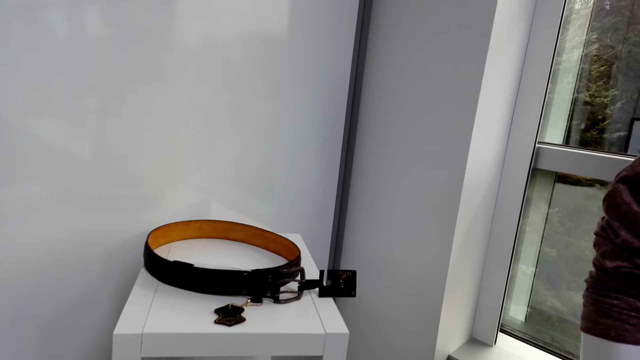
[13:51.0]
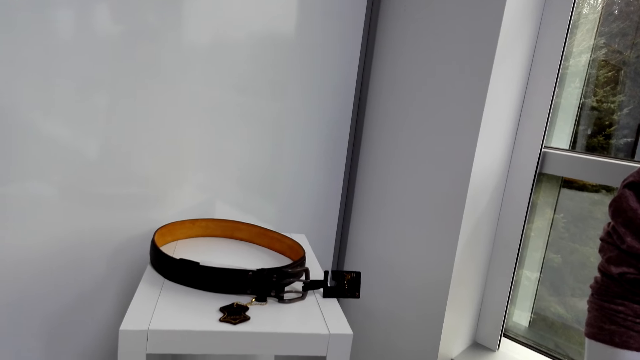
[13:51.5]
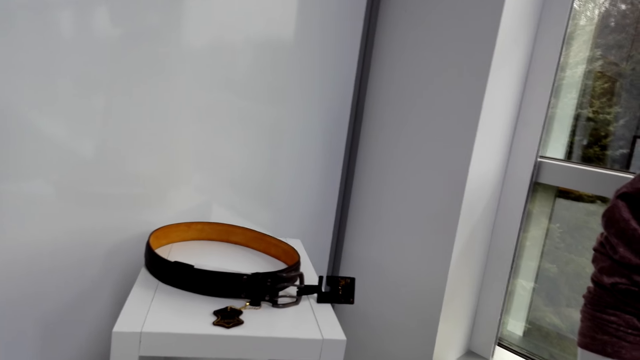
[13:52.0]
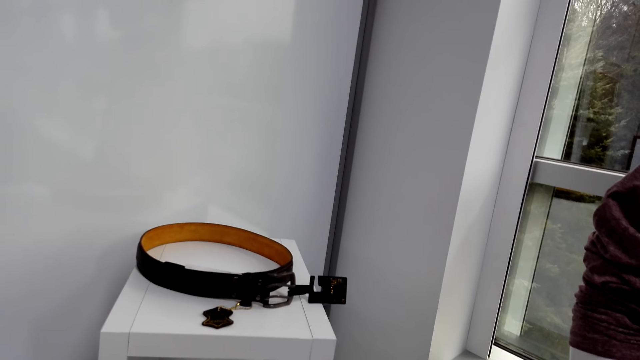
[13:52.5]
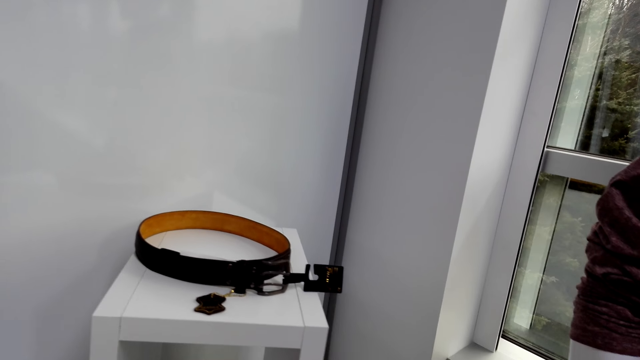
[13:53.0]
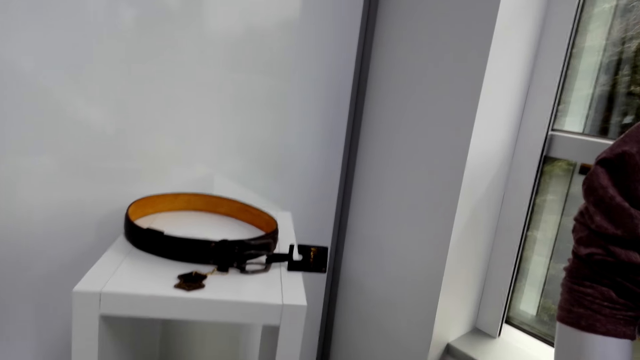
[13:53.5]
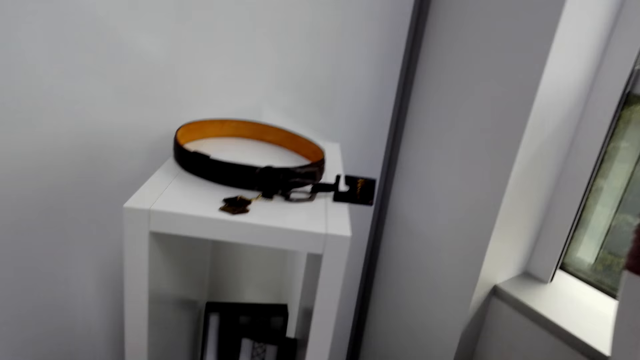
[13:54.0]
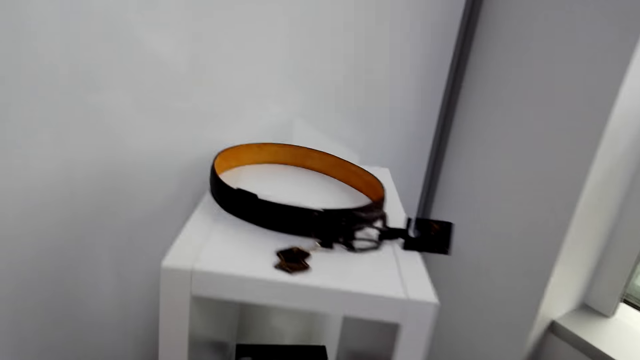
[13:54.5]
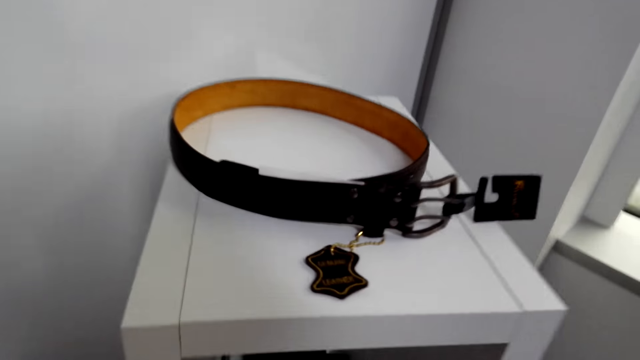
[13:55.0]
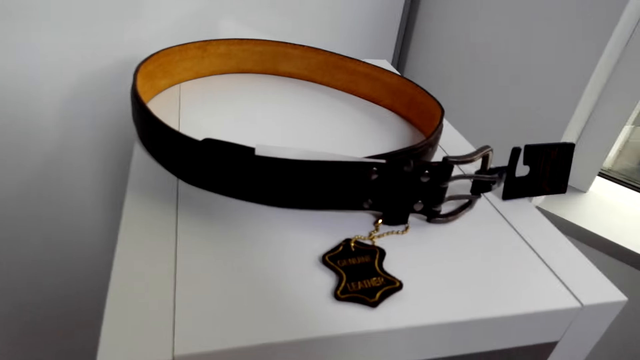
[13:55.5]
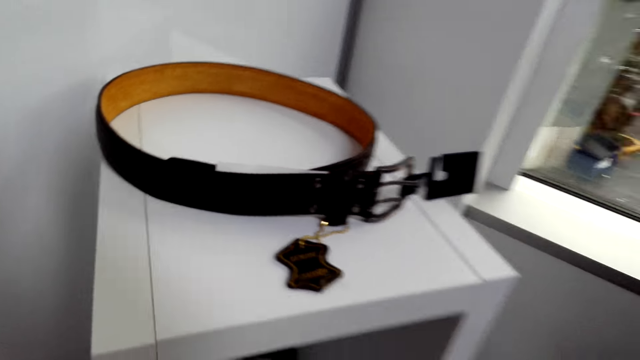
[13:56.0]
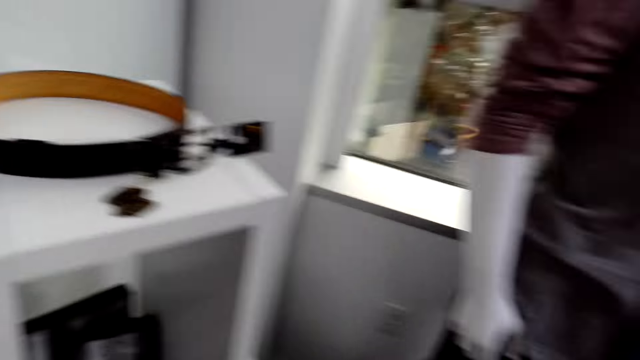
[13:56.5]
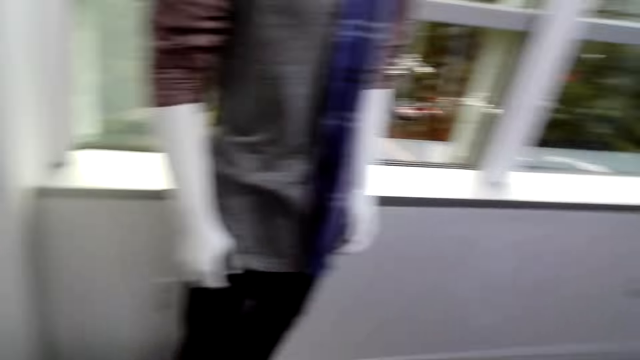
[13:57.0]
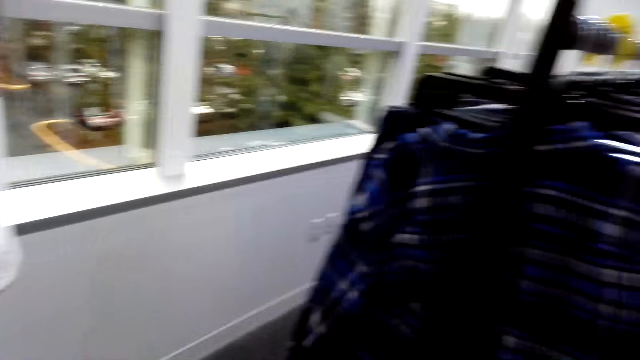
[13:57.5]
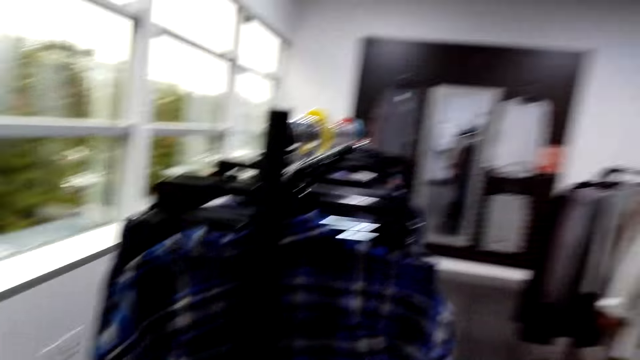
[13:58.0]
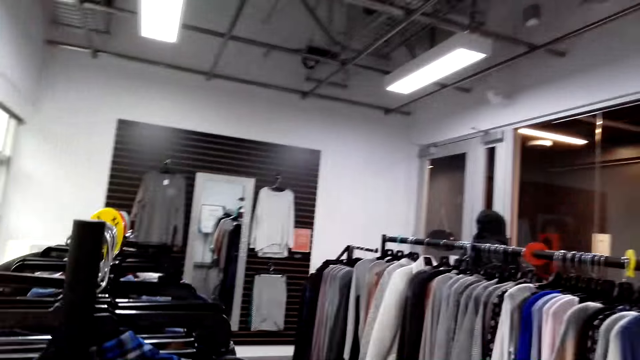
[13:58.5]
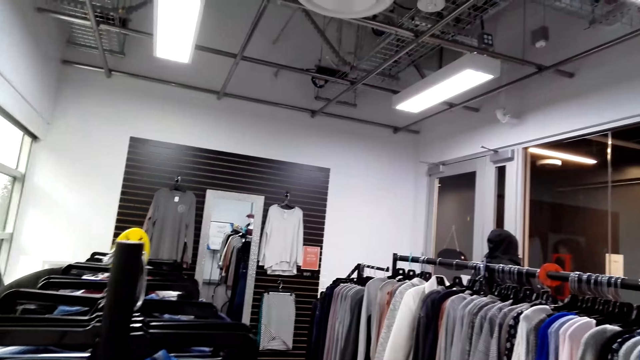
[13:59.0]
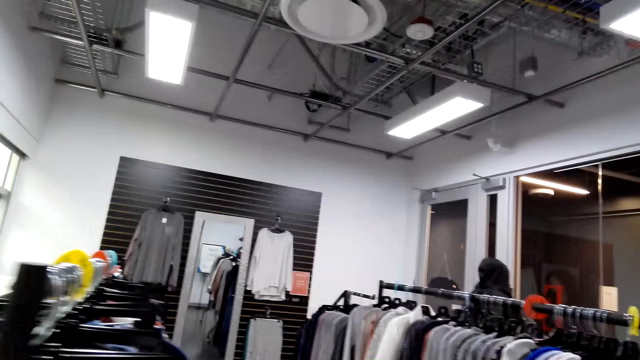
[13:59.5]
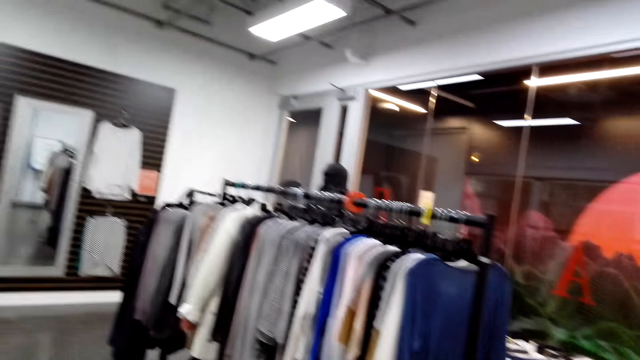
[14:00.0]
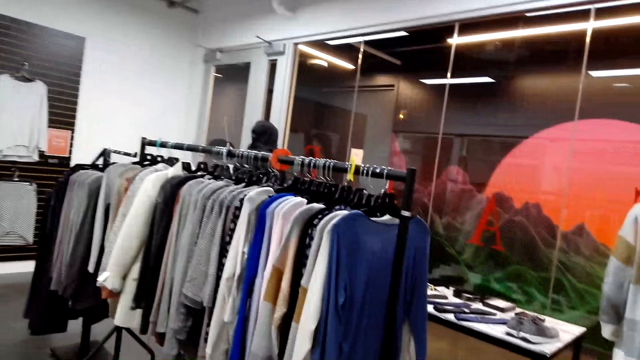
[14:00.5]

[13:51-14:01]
The camera wearer looks around.

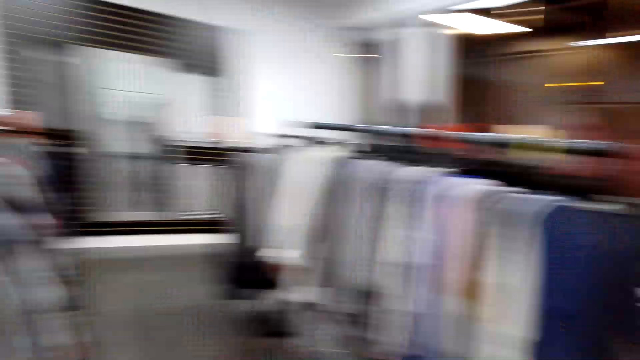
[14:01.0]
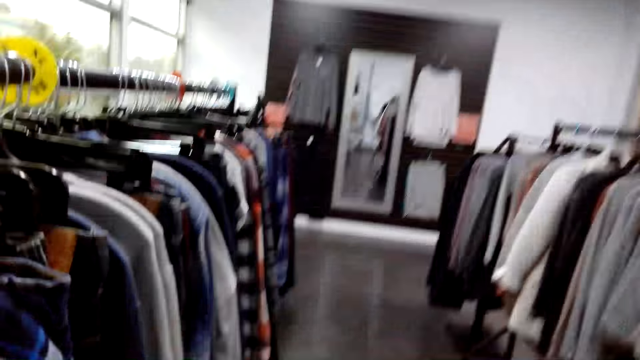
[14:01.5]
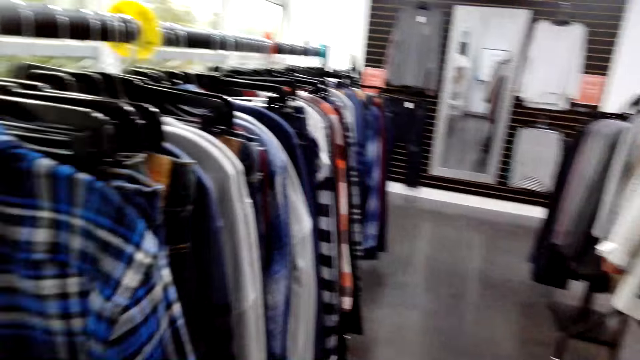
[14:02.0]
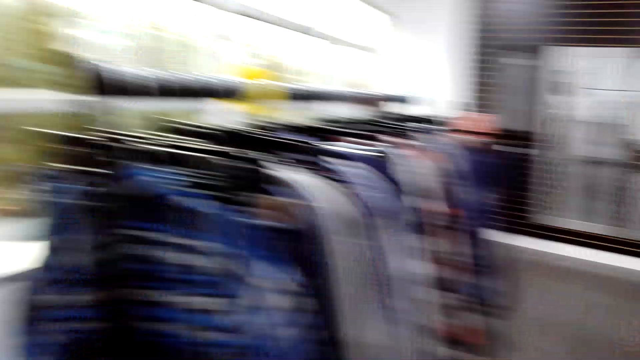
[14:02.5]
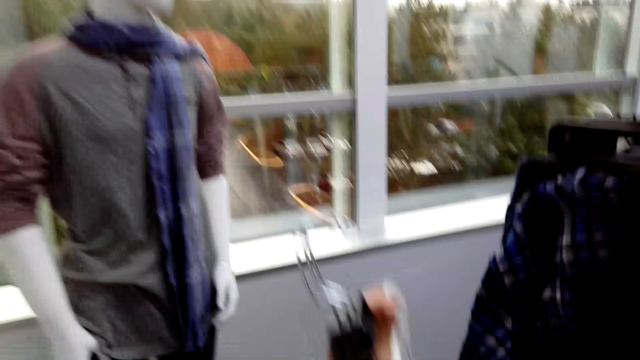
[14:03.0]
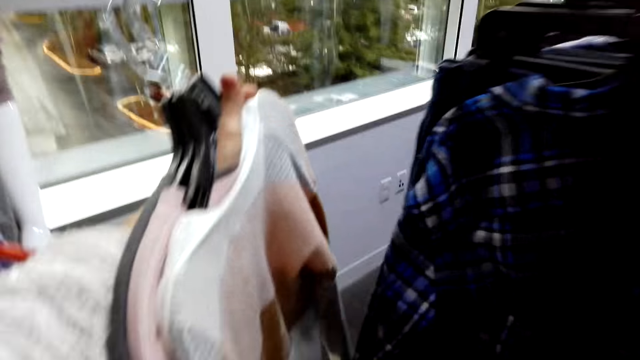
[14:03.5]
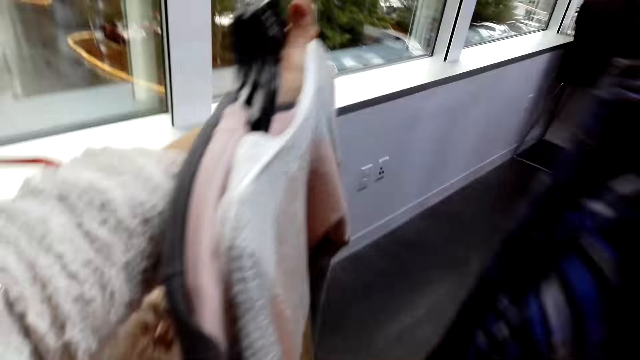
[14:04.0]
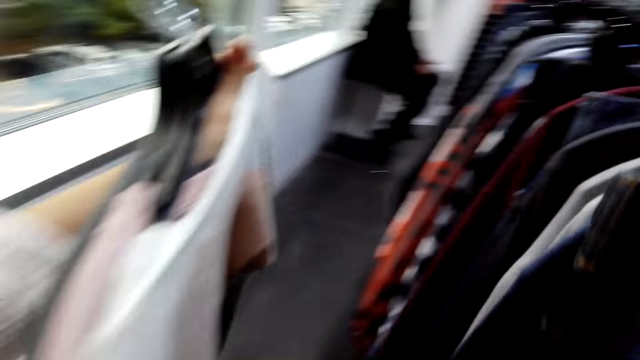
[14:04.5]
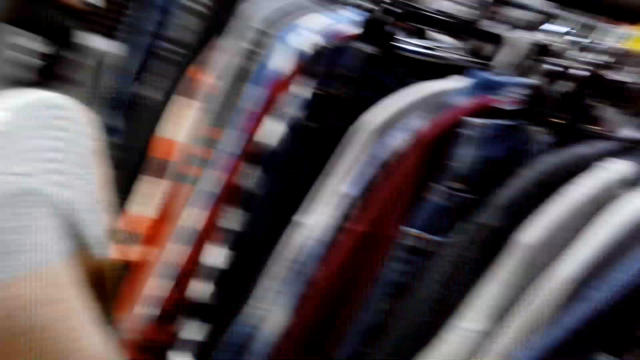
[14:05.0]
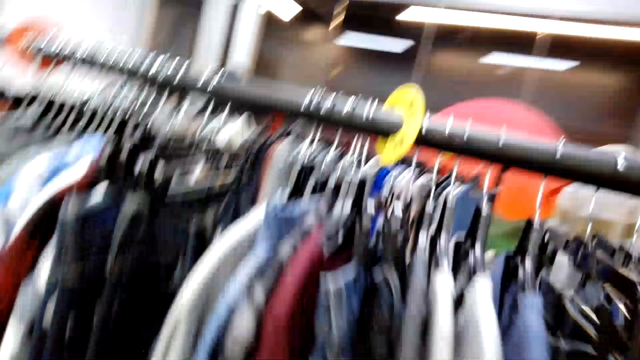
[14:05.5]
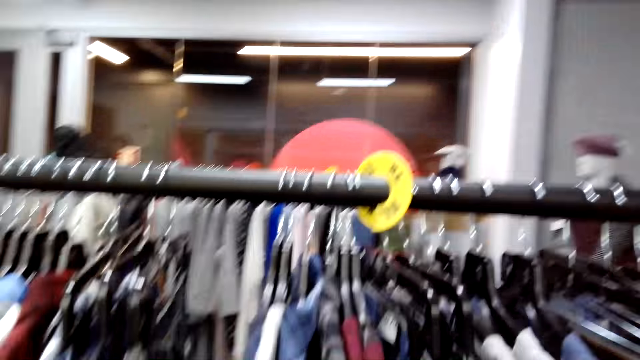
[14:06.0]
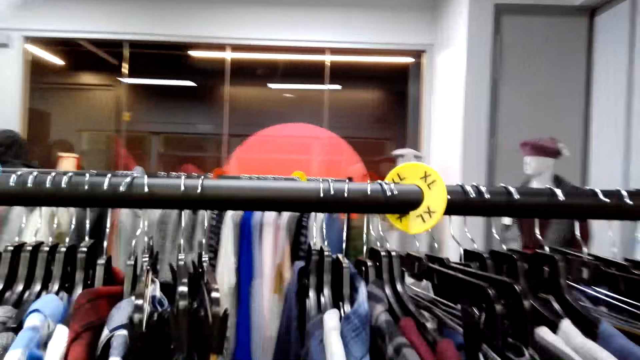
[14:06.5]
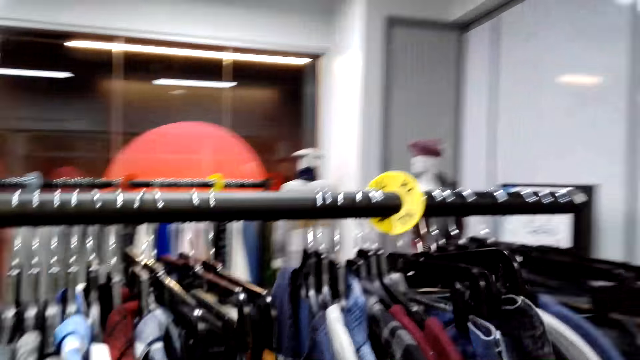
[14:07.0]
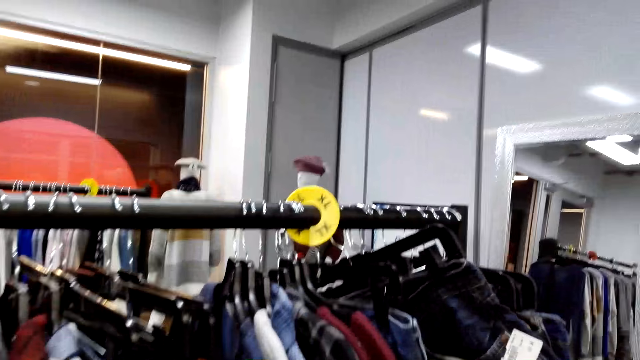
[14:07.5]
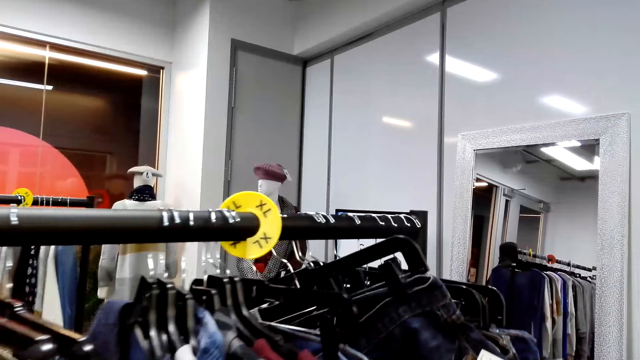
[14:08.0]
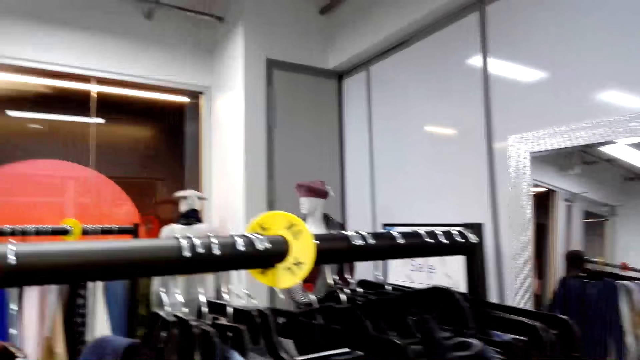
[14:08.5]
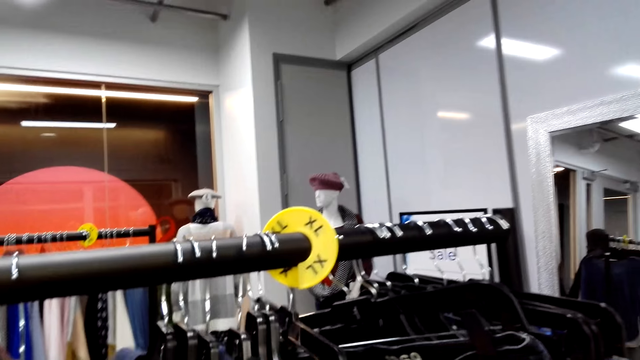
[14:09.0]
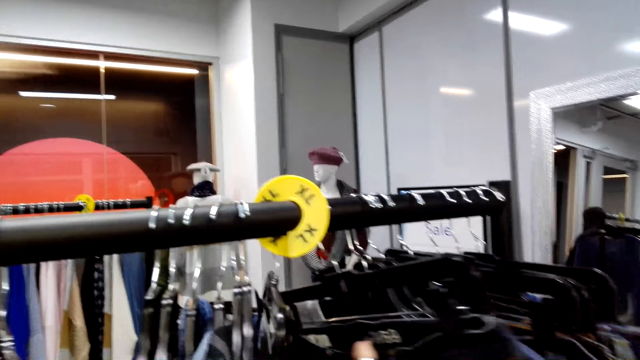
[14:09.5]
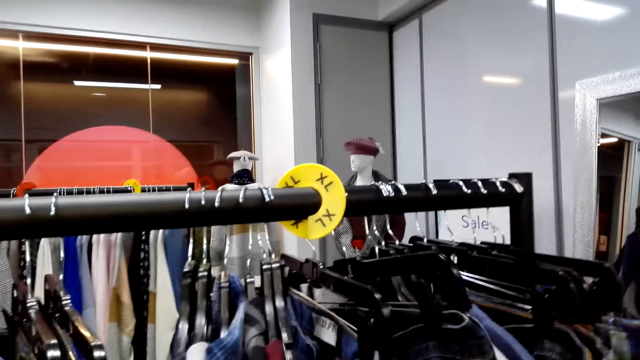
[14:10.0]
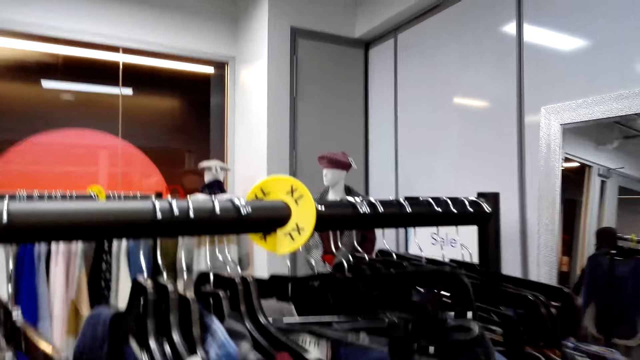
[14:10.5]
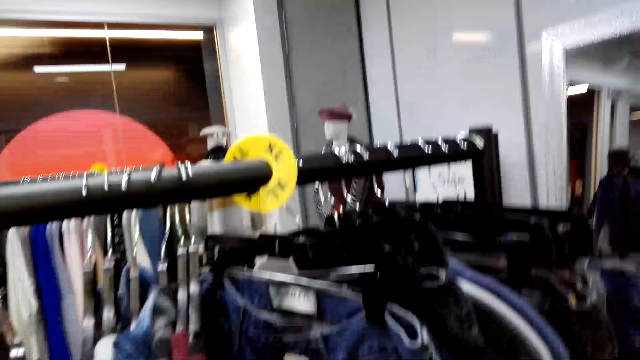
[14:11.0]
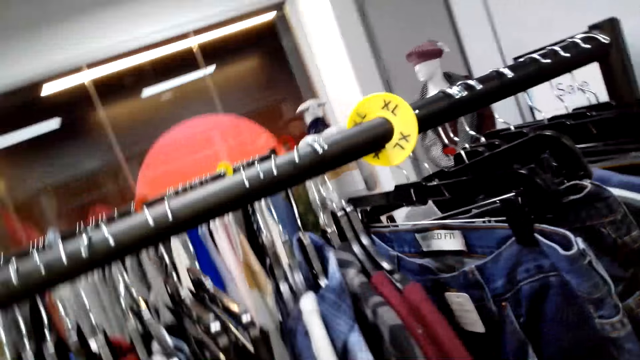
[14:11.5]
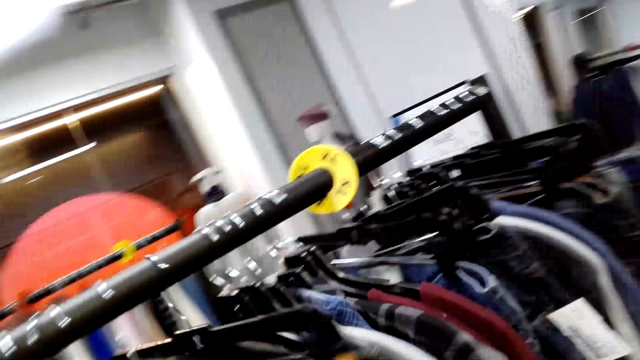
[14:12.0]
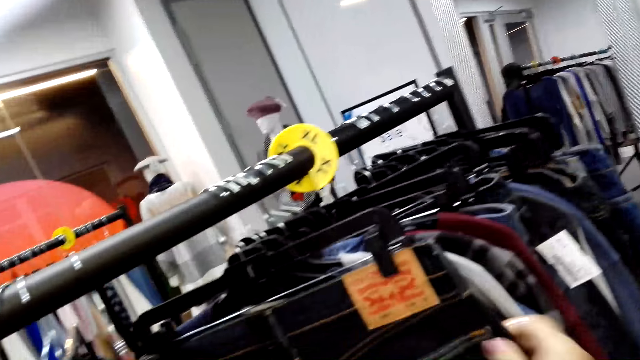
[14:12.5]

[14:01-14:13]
The camera wearer looks at clothes. They push the clothes. They touch the jeans.
